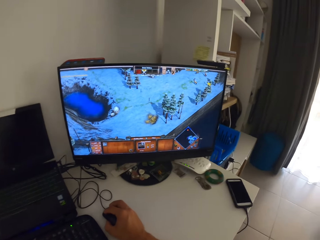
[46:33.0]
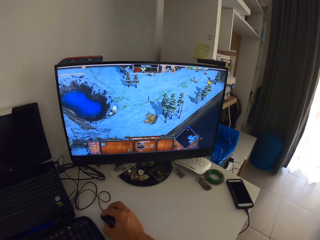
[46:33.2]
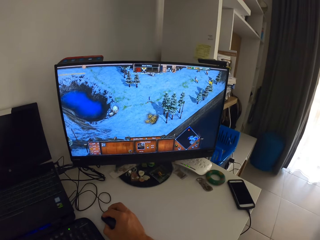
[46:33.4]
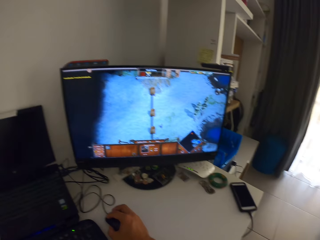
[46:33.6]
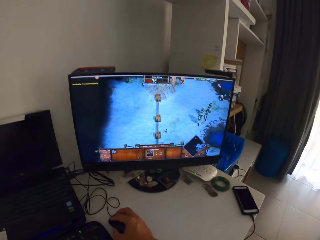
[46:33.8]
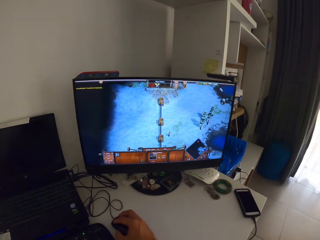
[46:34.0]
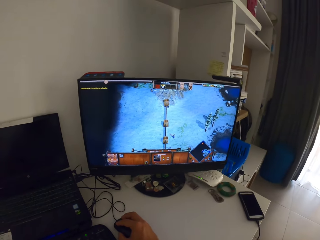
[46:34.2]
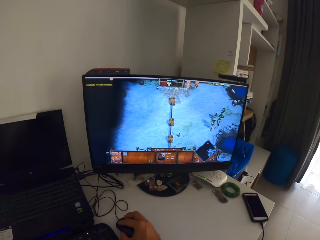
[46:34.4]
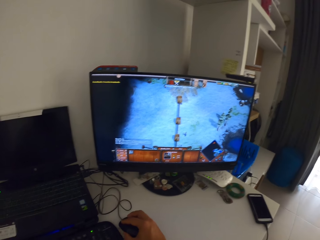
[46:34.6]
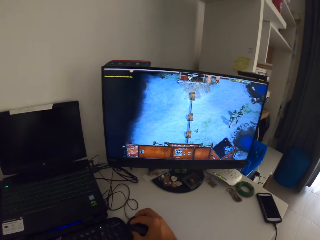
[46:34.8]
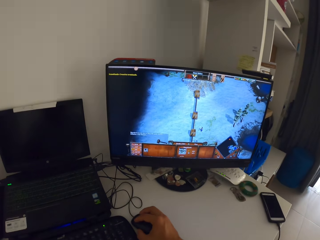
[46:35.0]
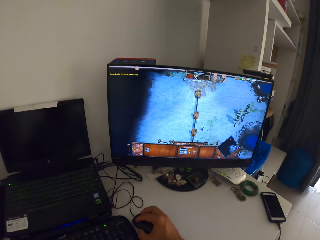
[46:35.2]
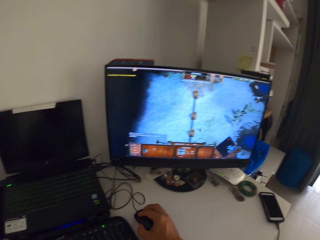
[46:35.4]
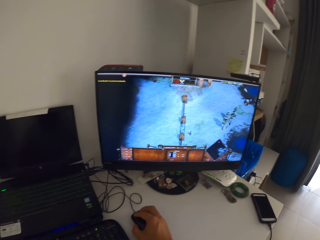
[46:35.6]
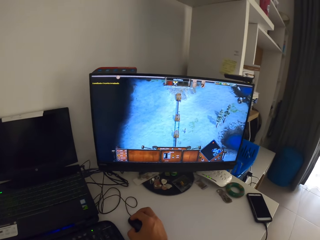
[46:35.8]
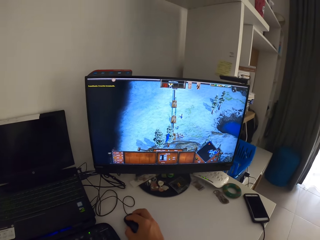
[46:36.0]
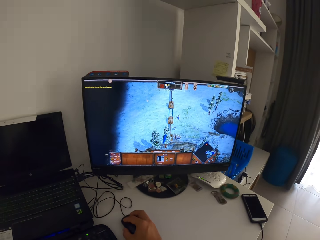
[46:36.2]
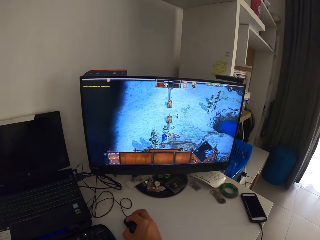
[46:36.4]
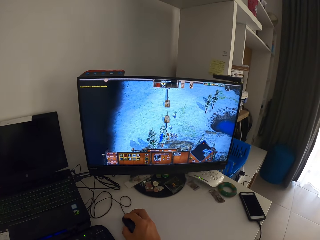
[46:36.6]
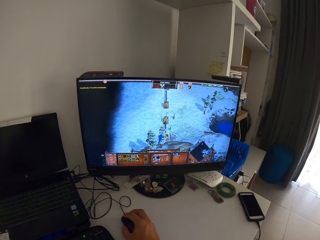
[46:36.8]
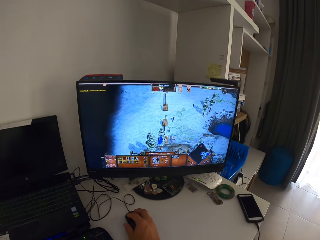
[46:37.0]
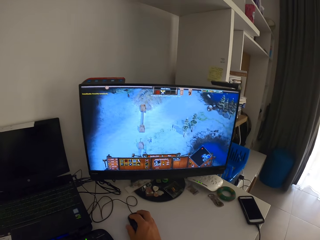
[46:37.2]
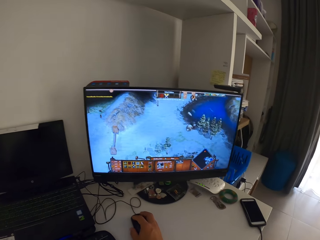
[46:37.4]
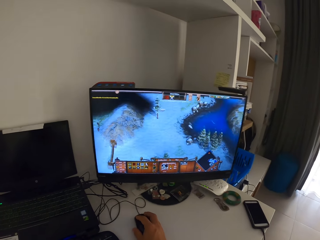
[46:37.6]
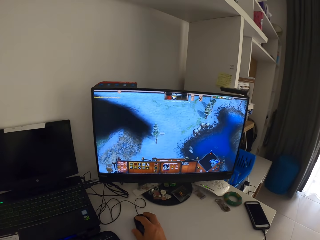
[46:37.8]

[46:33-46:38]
The camera wearer brings his left hand down.

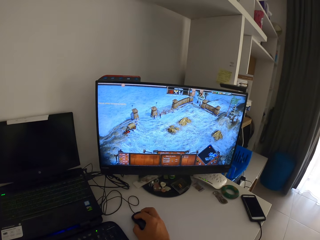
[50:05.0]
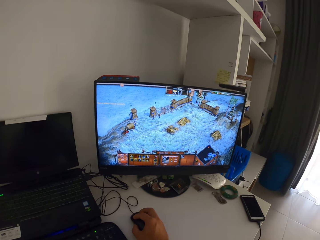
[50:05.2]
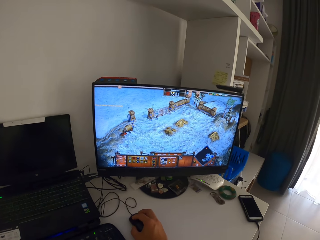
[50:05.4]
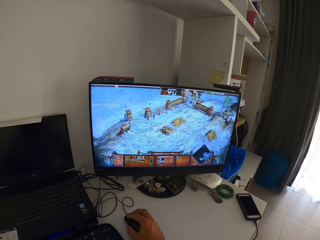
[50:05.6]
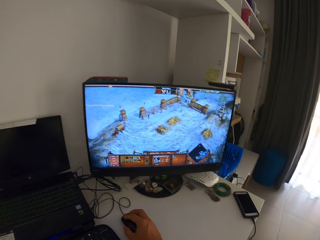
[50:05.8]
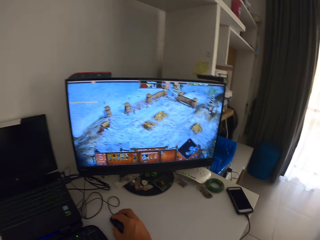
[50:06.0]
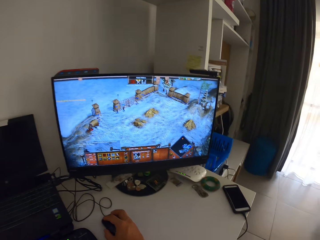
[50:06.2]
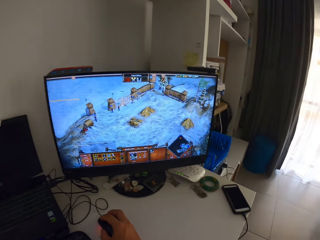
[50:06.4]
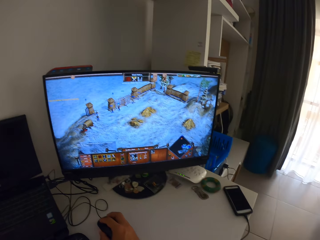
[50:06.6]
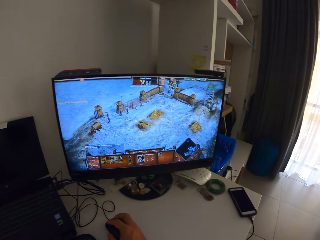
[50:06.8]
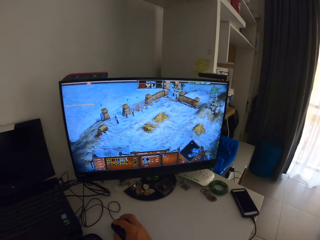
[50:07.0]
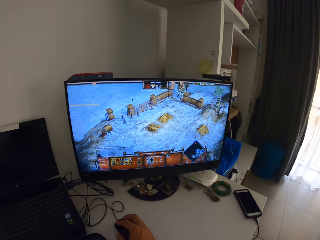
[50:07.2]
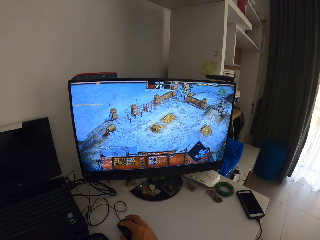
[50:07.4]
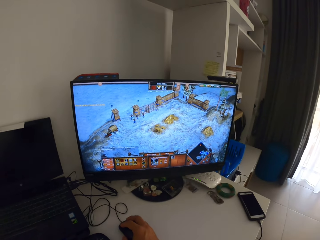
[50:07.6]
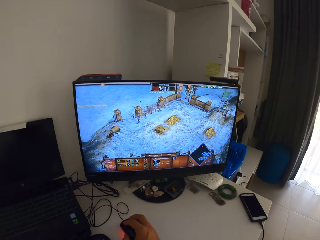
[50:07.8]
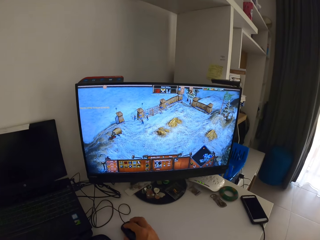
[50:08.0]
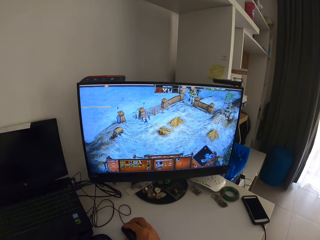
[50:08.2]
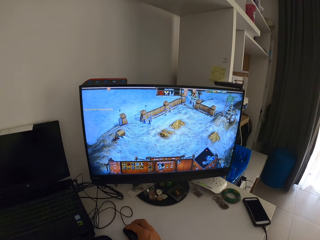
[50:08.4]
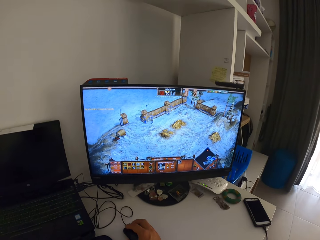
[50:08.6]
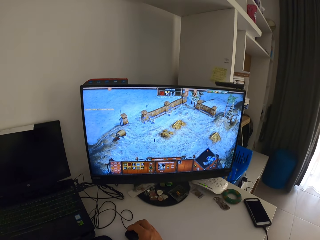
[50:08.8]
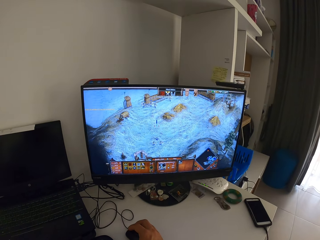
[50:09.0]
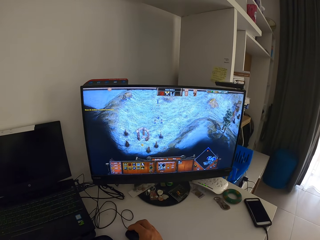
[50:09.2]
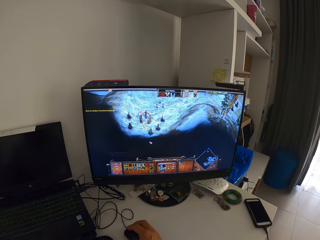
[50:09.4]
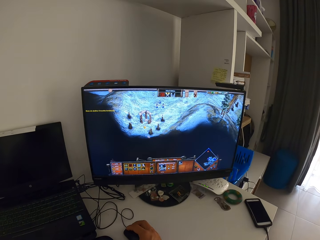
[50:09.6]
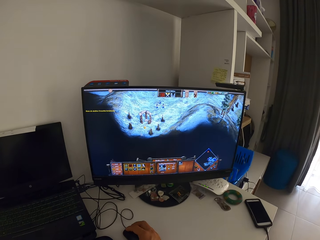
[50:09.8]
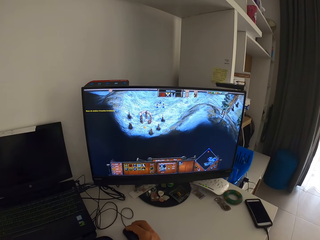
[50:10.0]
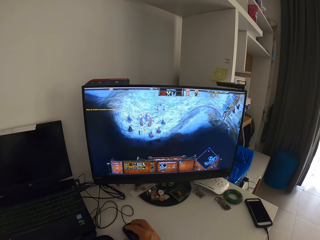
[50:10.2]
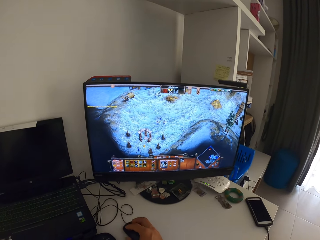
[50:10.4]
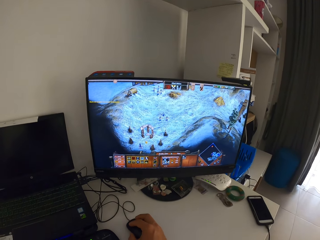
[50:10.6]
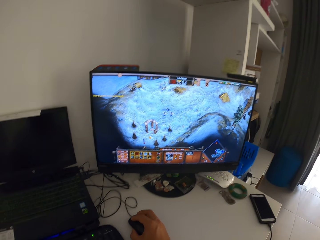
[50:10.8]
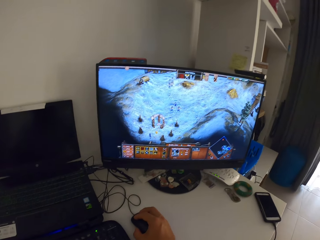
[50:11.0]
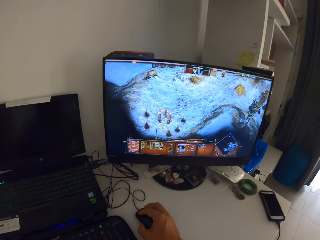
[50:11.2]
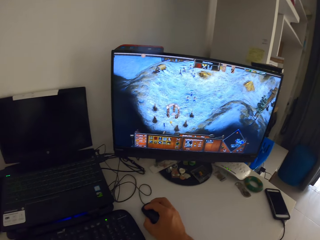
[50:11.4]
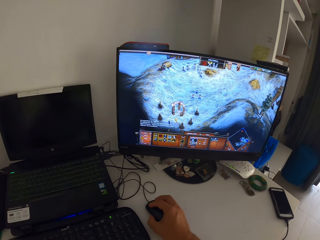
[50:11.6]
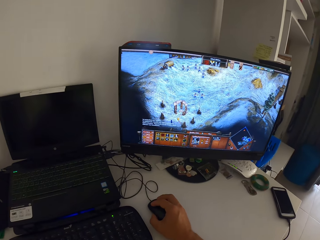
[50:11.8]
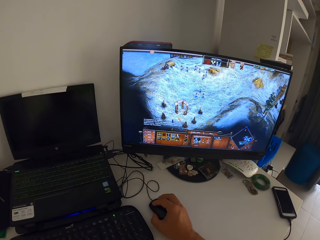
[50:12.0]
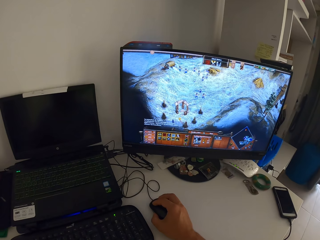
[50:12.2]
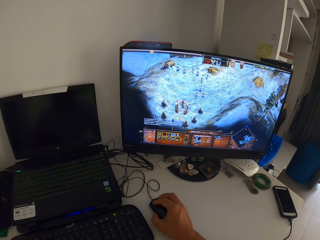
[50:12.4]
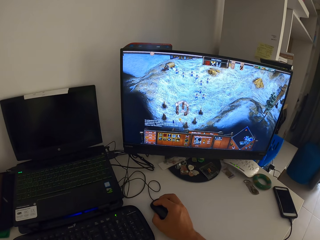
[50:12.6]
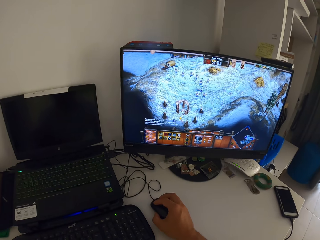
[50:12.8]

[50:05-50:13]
The camera wearer lifts up a mouse on the table. He moves the mouse connected to a desktop computer on a white table with his right hand.

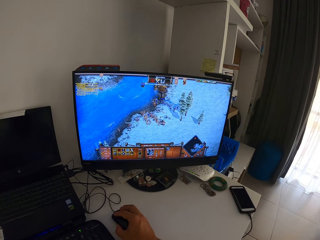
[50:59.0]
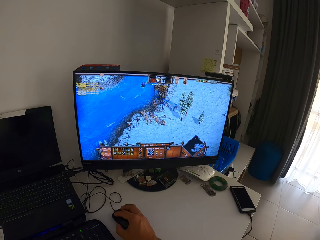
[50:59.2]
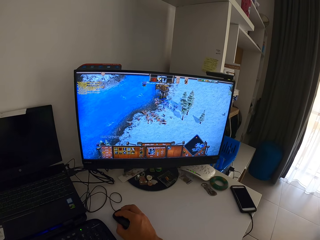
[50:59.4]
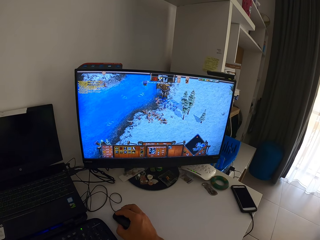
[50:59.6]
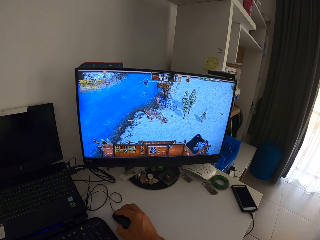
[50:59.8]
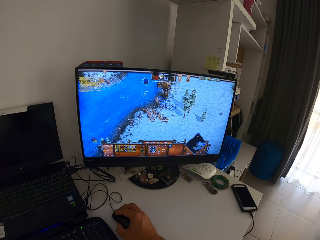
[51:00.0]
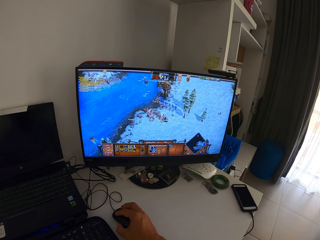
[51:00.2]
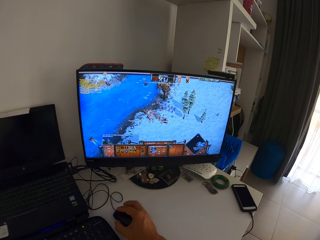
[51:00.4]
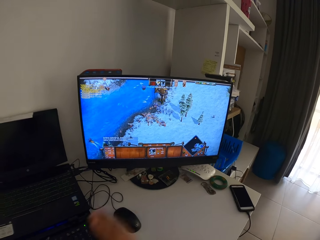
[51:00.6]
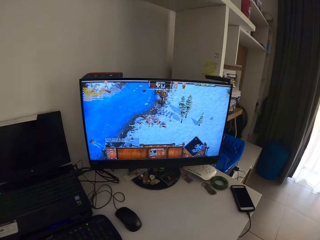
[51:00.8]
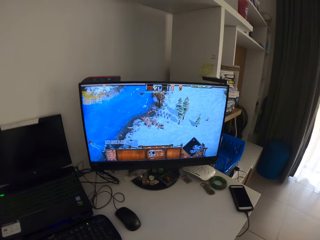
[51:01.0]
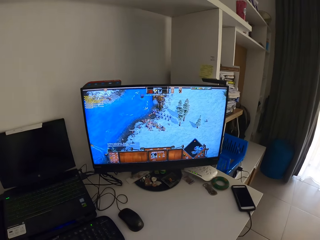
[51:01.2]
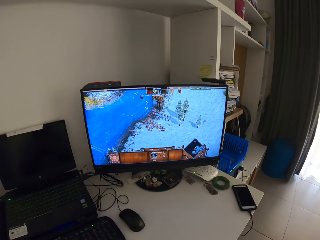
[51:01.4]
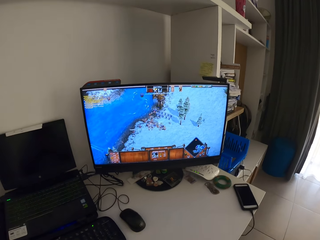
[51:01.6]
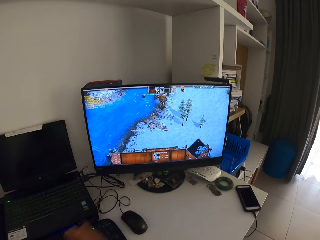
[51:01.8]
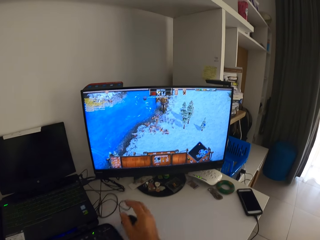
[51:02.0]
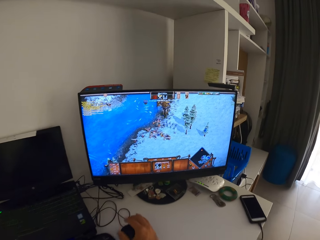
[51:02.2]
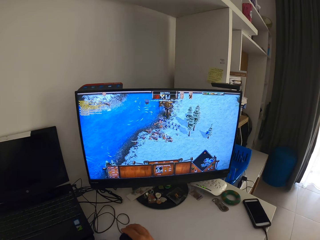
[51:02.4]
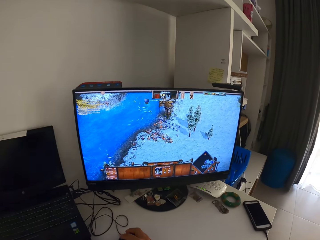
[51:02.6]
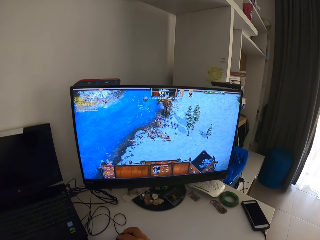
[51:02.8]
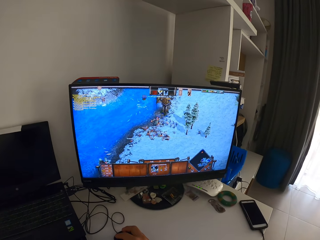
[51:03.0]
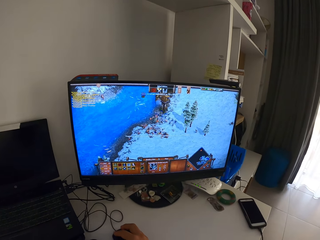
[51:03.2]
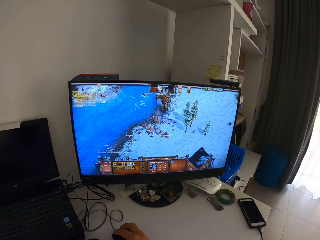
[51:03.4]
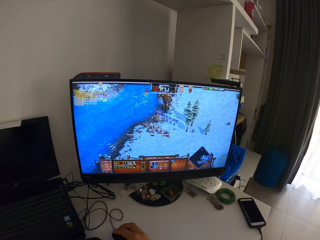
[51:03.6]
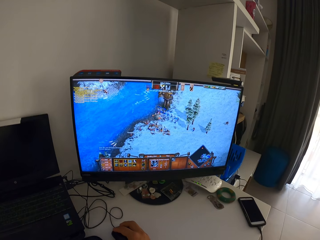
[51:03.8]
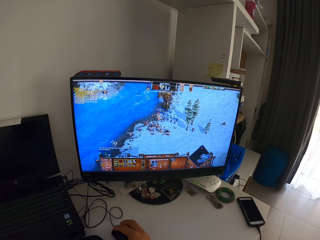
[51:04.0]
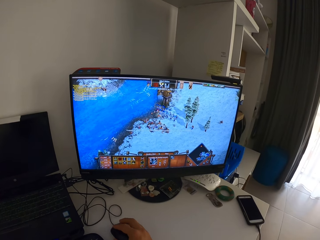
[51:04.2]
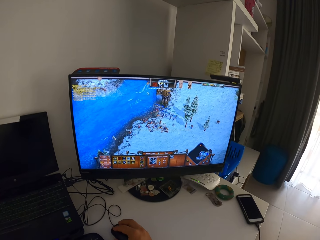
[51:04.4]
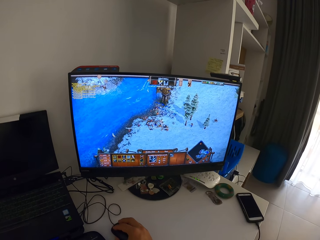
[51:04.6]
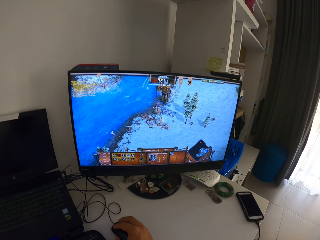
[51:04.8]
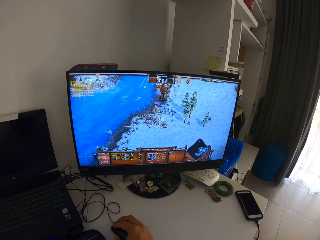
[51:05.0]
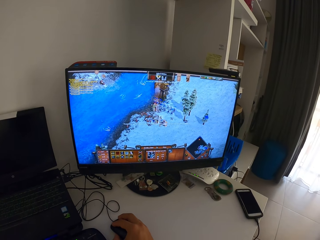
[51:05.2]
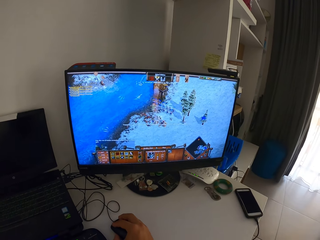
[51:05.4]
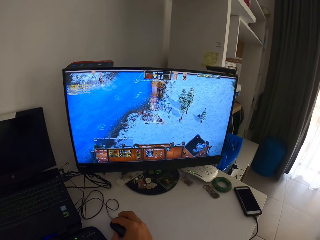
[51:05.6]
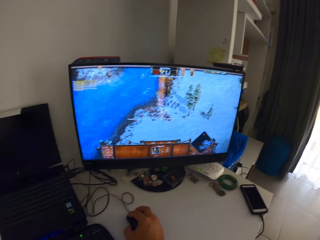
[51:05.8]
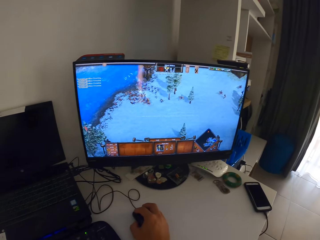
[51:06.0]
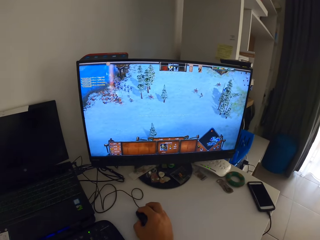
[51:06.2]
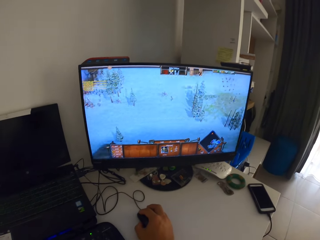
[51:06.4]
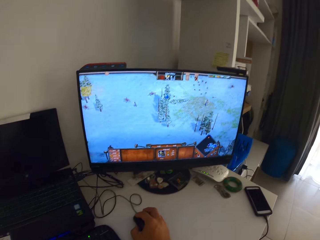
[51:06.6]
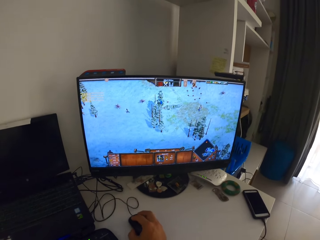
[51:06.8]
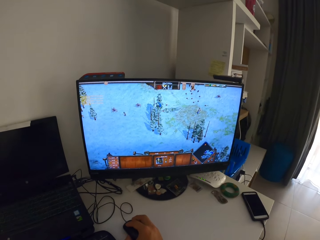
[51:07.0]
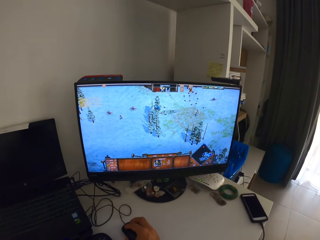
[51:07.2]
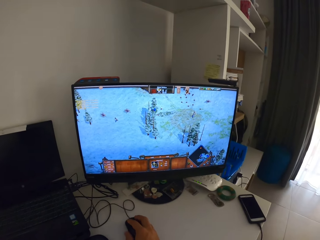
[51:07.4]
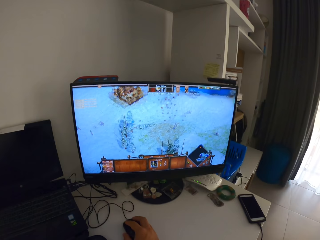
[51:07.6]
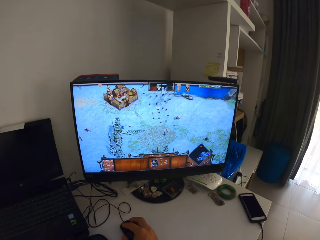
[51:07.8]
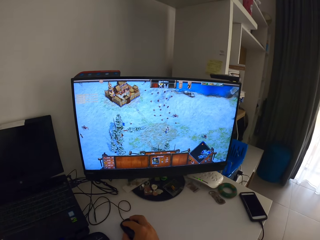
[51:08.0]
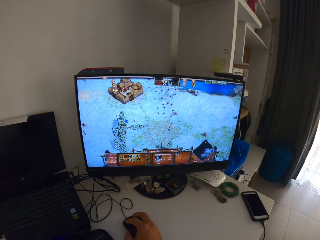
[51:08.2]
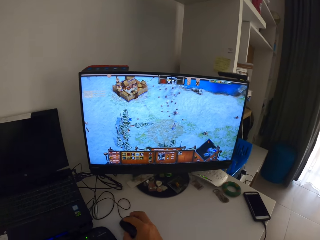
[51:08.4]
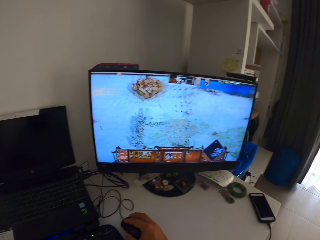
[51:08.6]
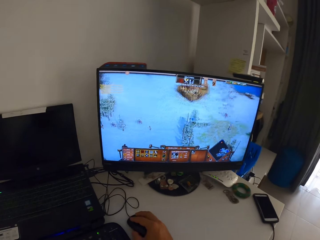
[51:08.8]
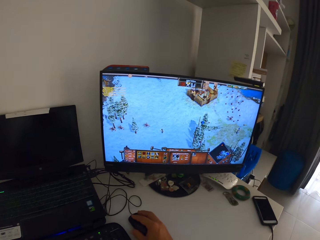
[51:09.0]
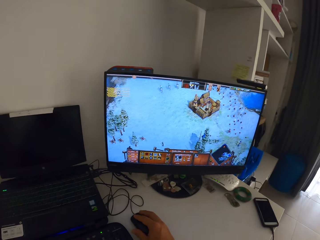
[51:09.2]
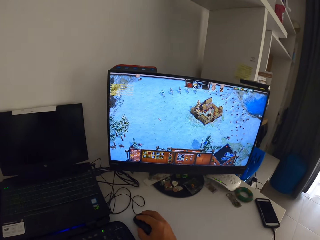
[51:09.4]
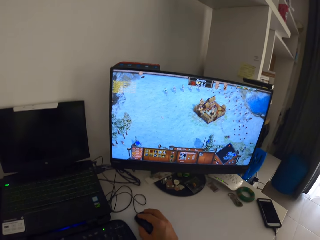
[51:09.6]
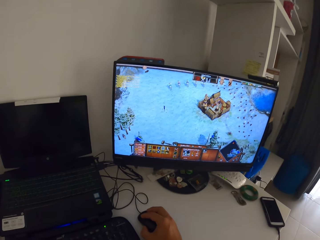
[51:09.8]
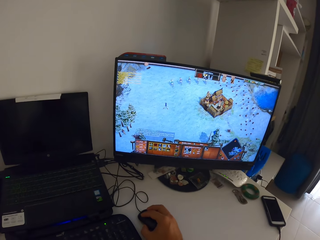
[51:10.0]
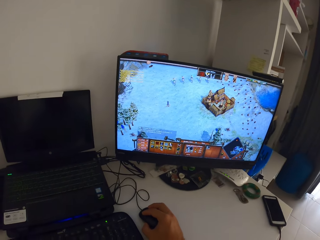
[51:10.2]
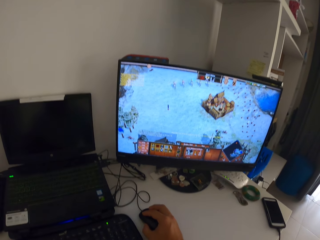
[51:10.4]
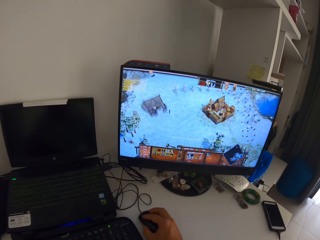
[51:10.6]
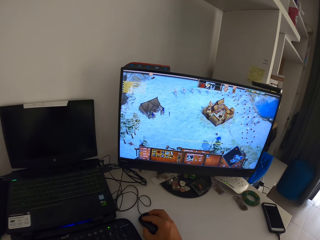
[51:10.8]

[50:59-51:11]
The camera wearer lifts his right hand away from the mouse. He places his right hand on the mouse. He moves the mouse connected to a desktop computer on a white table with his right hand.
